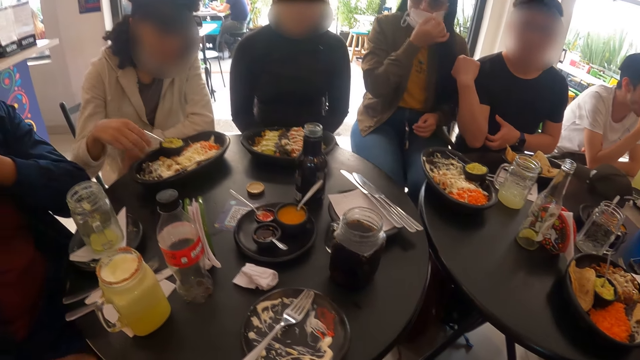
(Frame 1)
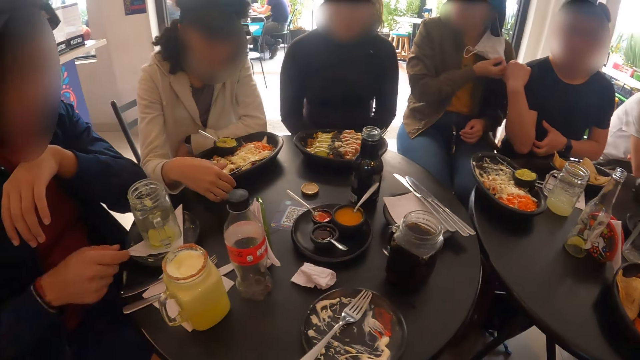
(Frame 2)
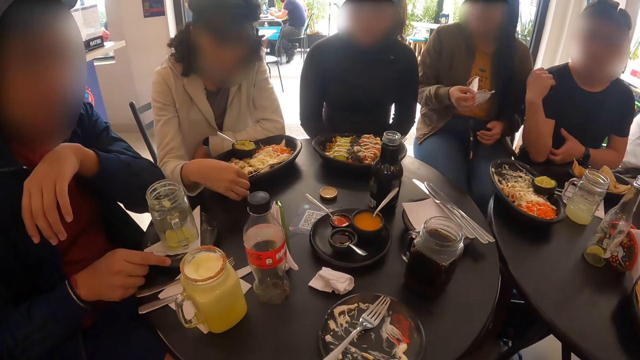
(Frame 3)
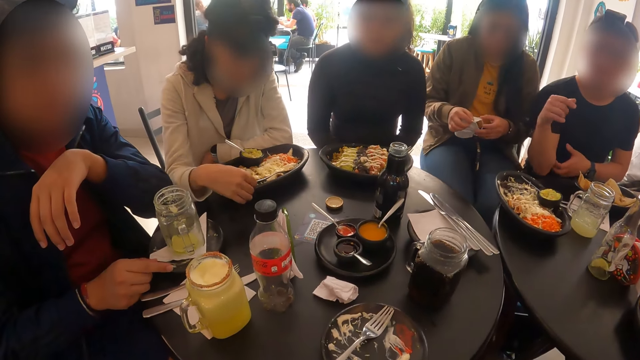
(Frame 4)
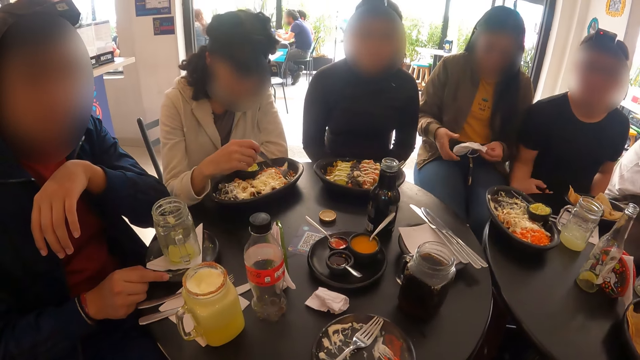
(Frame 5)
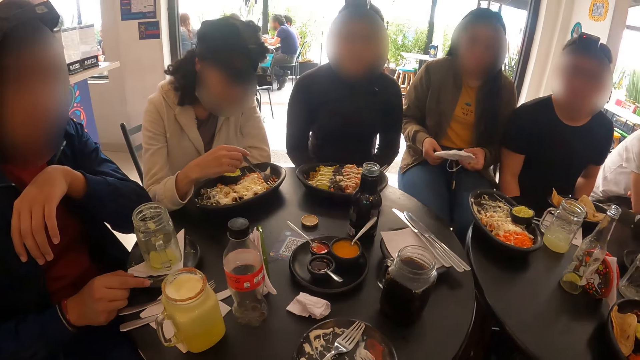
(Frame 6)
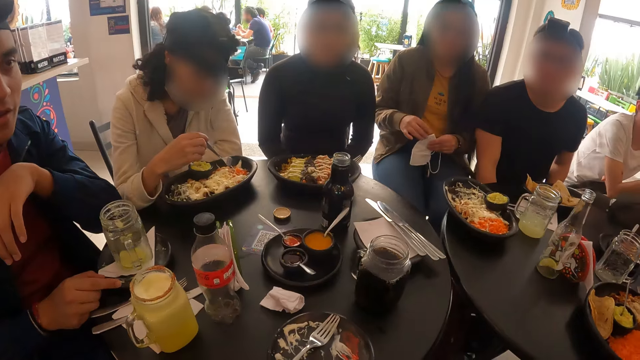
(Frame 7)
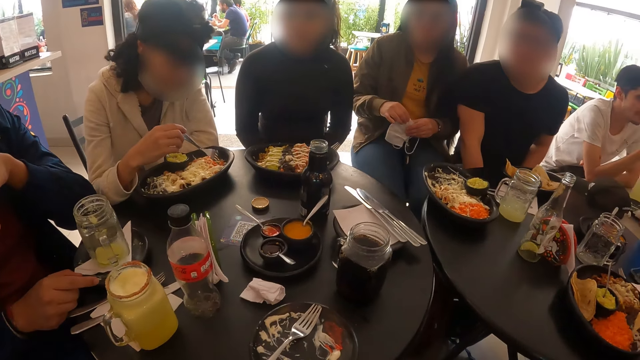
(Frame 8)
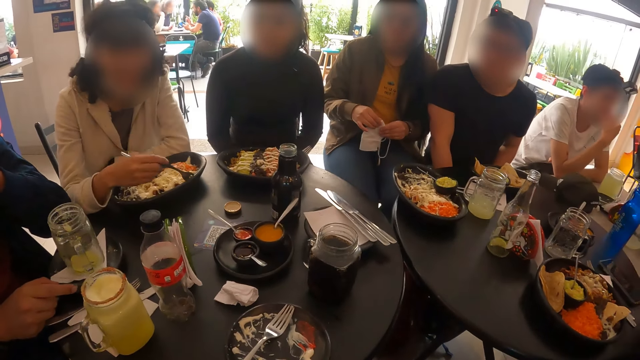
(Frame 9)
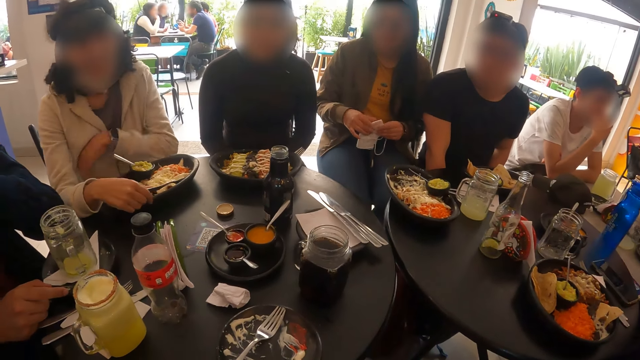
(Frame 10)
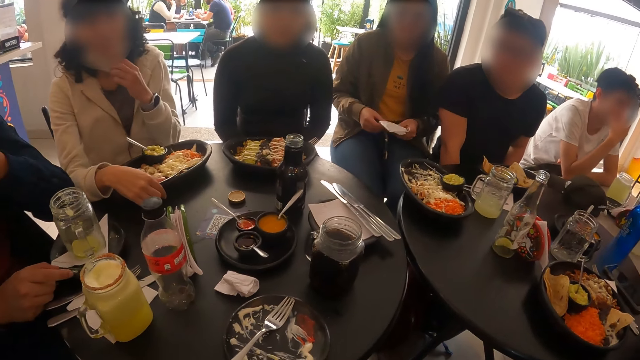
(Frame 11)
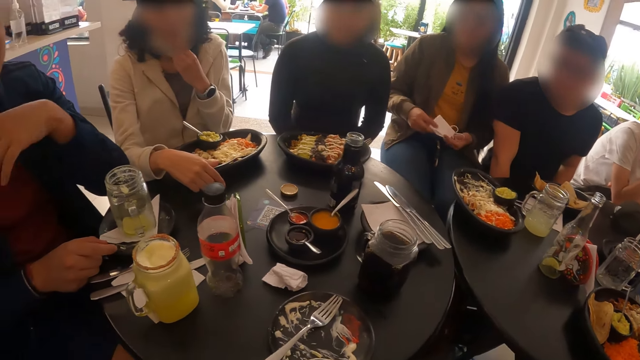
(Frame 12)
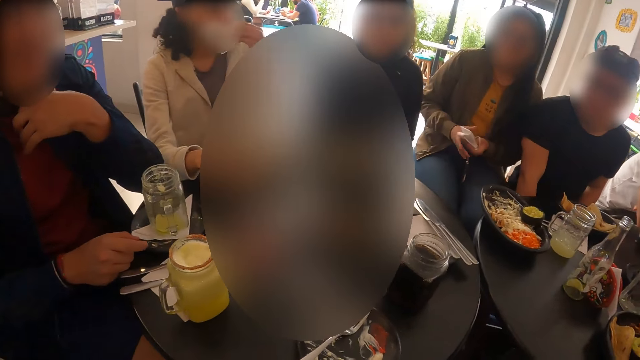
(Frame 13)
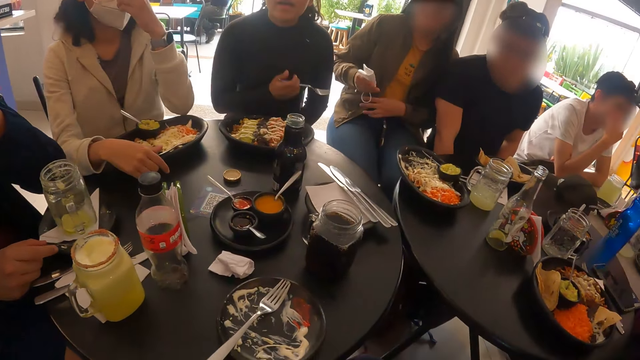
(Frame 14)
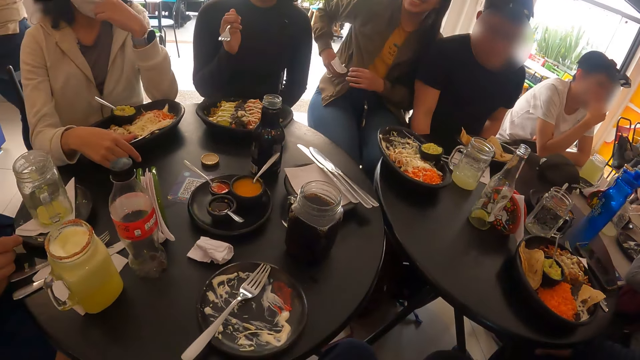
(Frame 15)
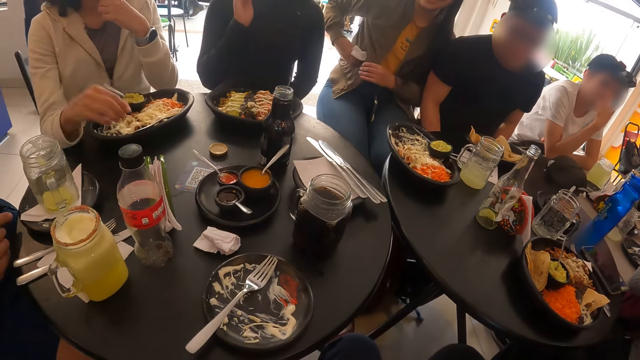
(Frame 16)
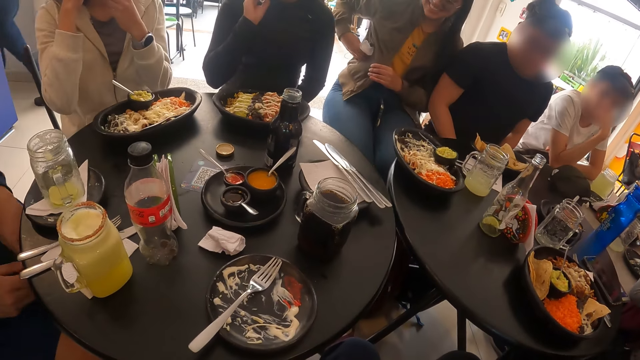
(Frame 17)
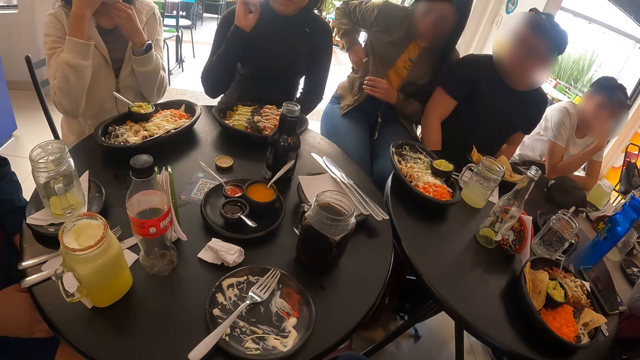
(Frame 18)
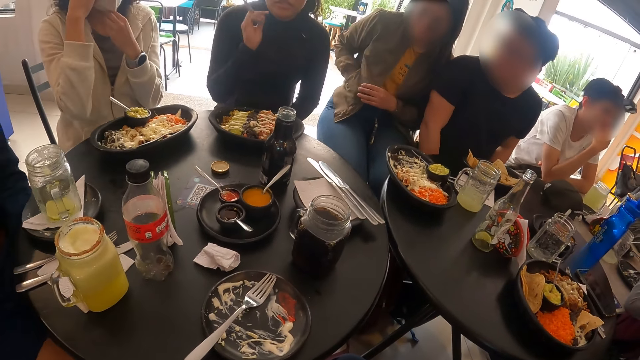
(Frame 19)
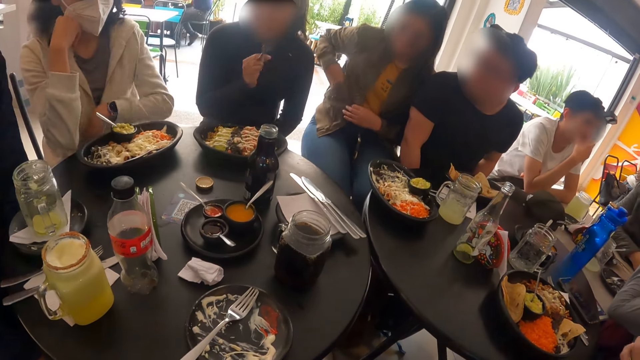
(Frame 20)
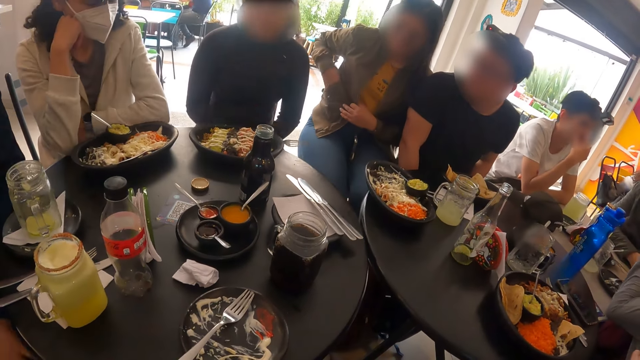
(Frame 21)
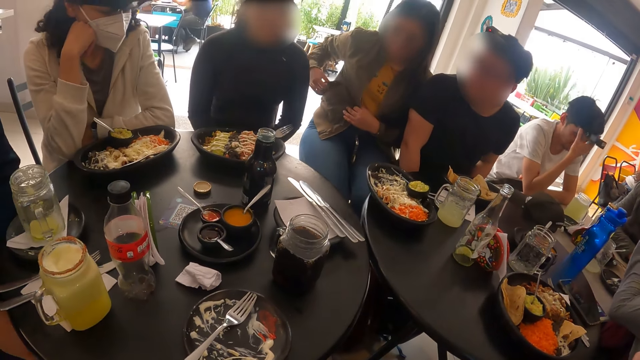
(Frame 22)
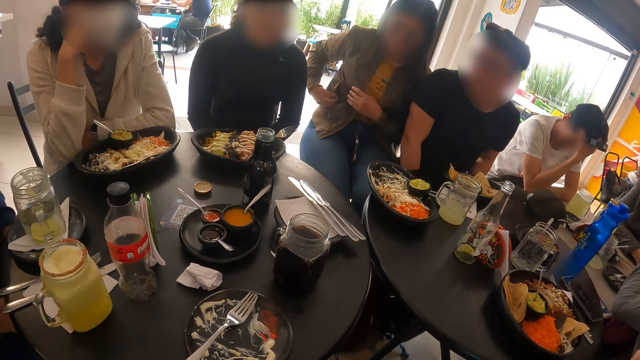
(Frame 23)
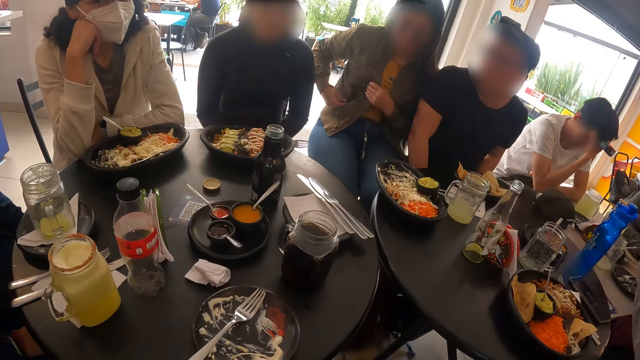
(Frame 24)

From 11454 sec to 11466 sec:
The woman removes a face mask from her face with her right hand. The woman touches a fork. The woman folds the face mask with both hands and puts the face mask in her jacket with her right hand.

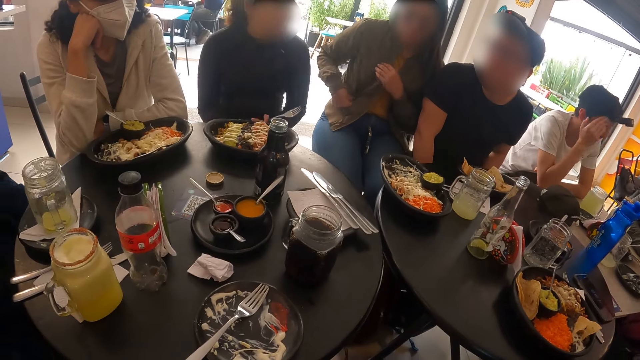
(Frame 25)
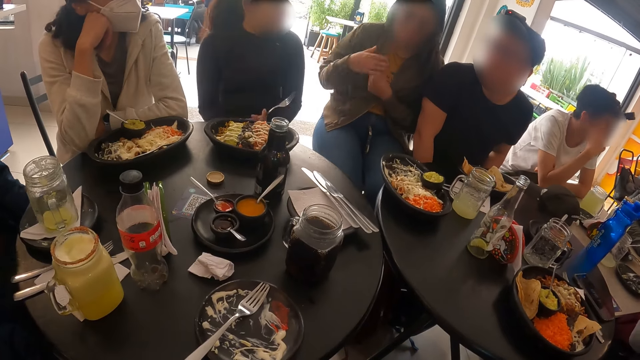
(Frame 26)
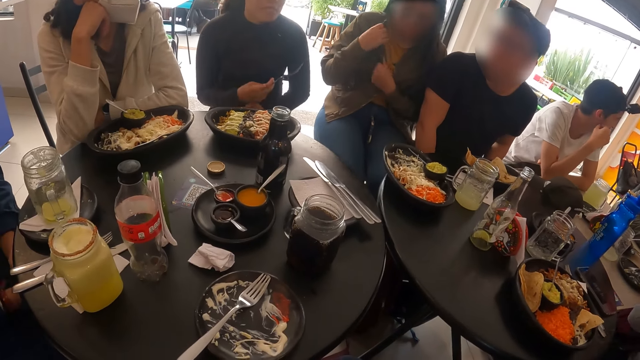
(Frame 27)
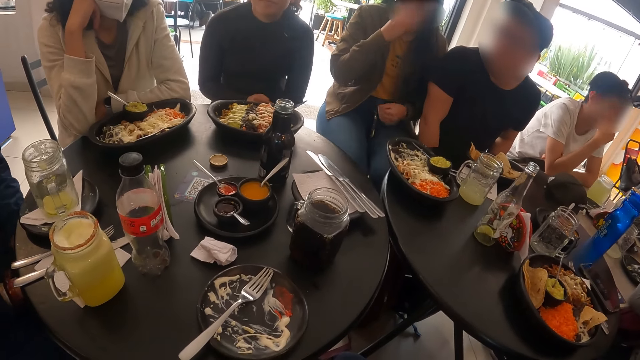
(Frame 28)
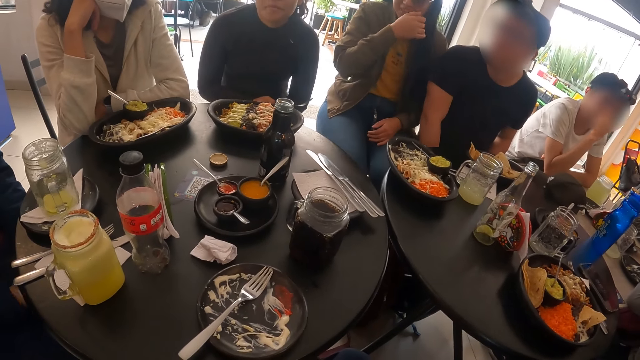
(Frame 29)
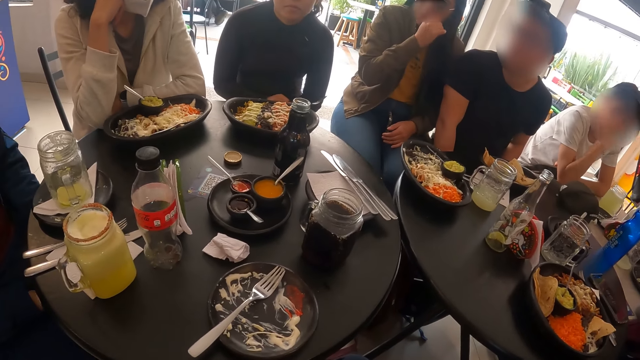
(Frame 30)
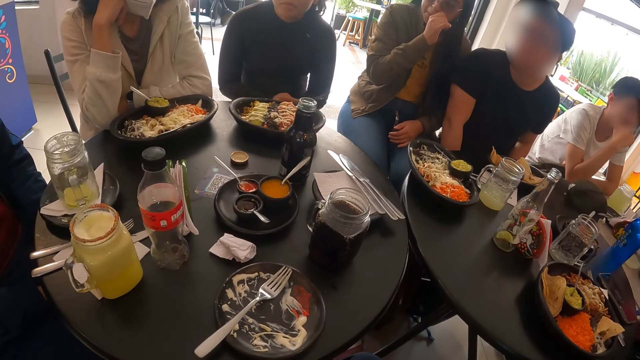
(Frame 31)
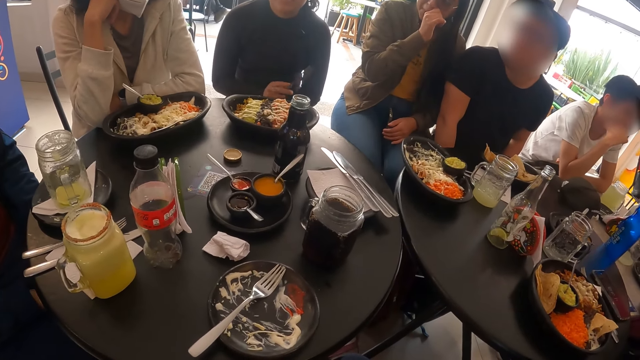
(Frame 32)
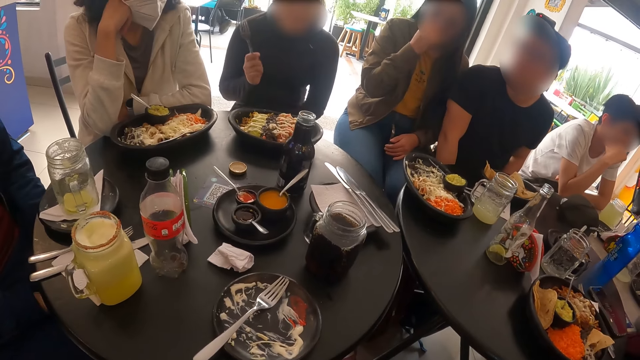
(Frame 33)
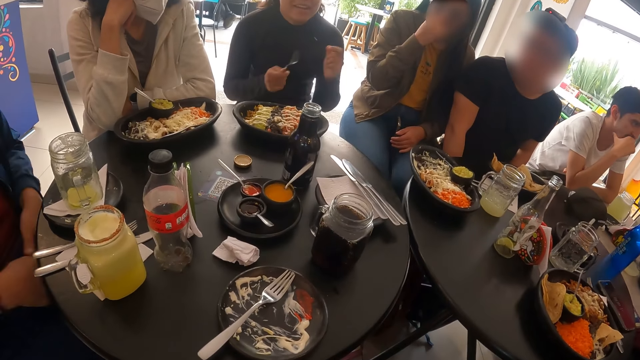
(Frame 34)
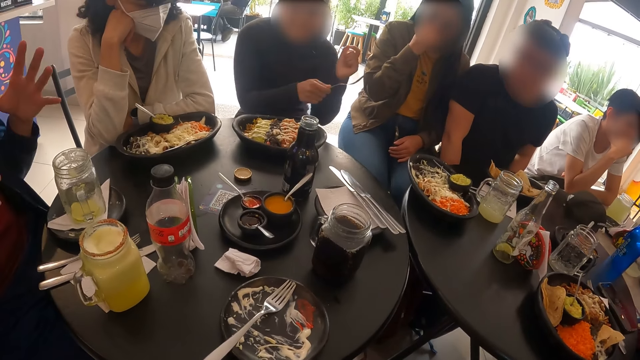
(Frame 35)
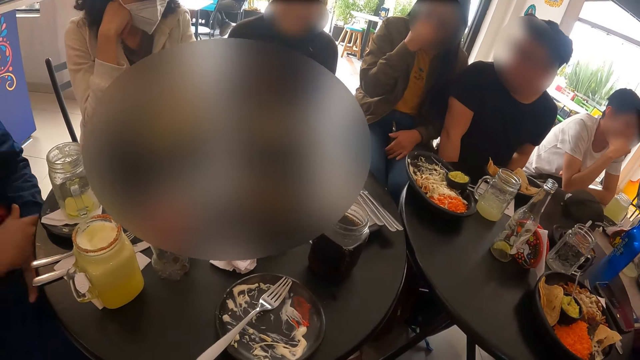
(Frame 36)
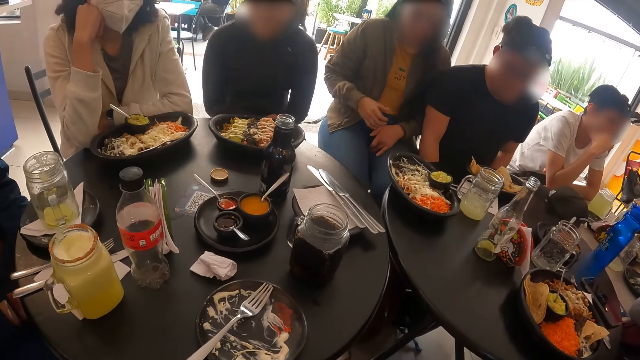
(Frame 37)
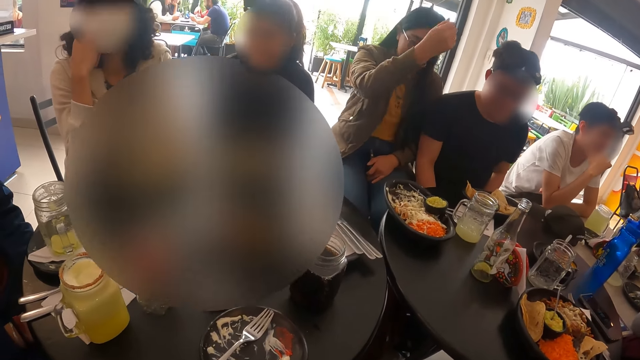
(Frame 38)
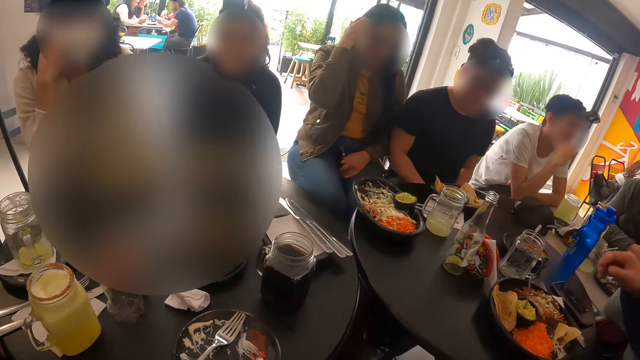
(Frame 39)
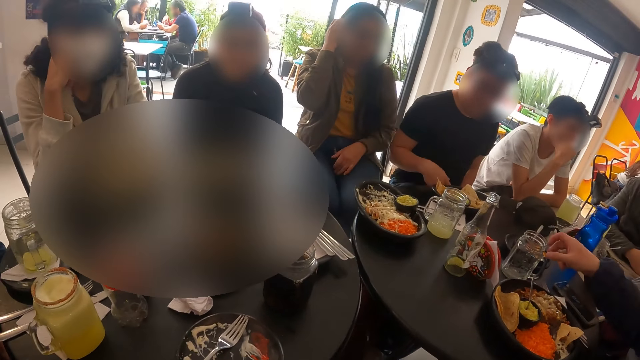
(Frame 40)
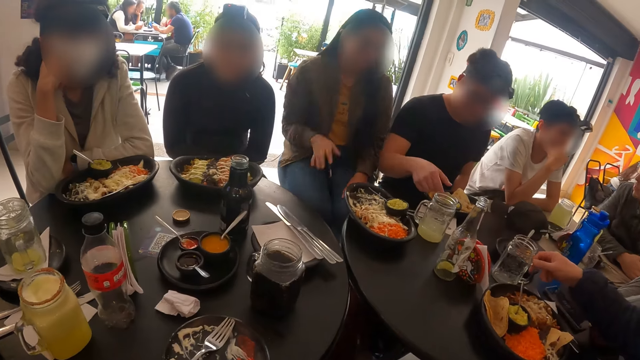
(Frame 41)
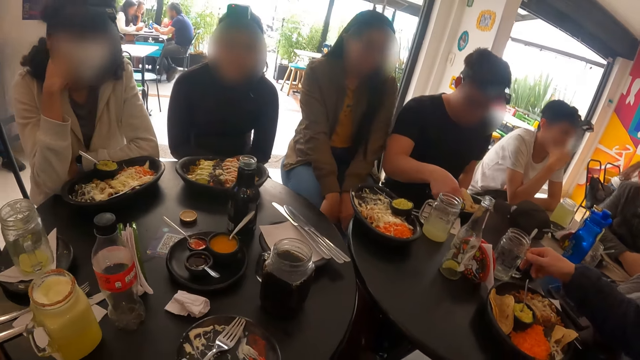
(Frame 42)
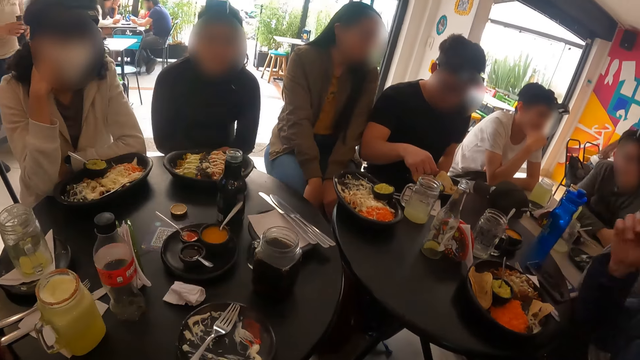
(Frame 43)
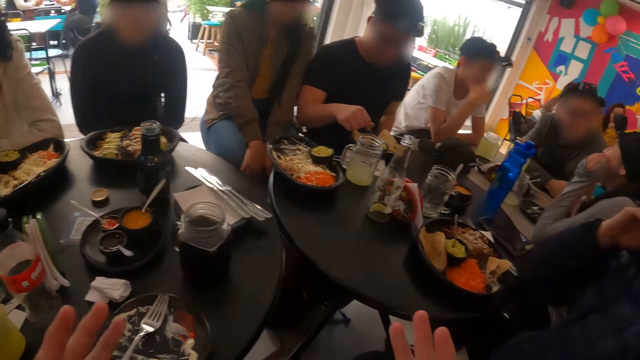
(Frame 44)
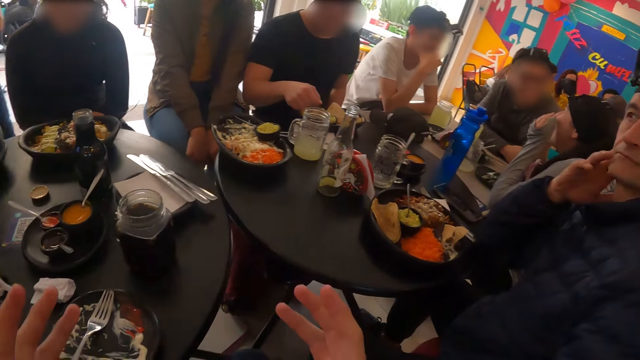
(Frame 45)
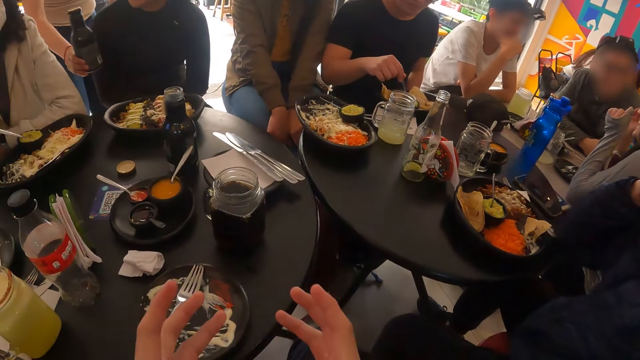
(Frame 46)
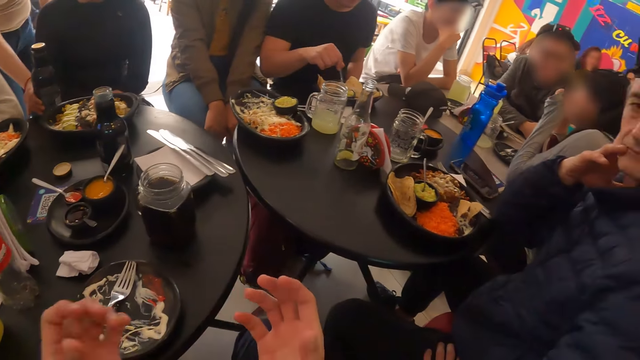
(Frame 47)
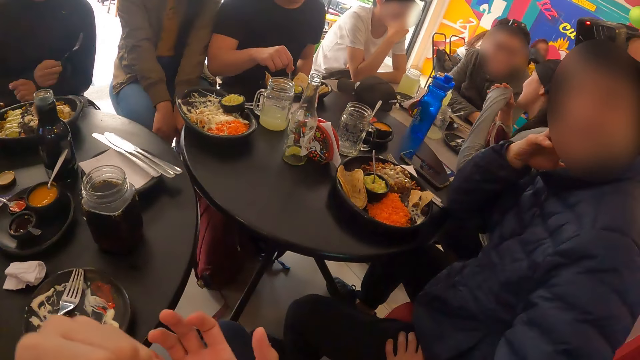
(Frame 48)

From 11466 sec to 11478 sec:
A person touches a glass jar. A man eats from the plate of waffles with a spoon in his right hand. A woman places a black bottle on the table with her right hand.
